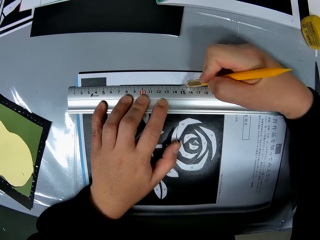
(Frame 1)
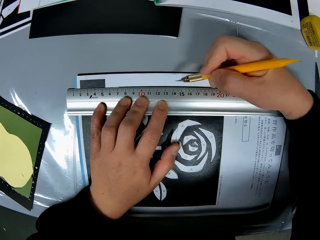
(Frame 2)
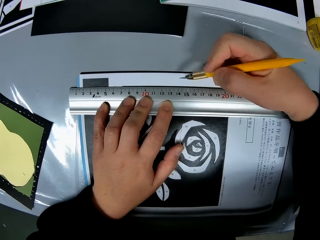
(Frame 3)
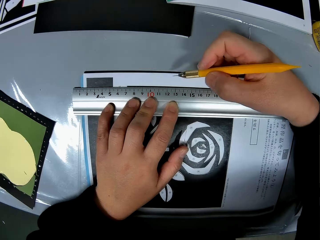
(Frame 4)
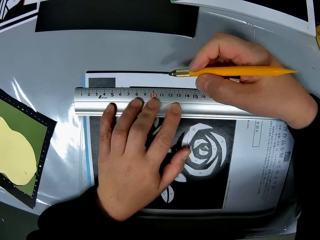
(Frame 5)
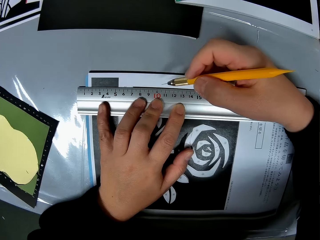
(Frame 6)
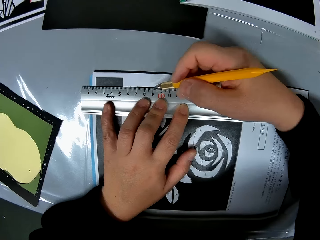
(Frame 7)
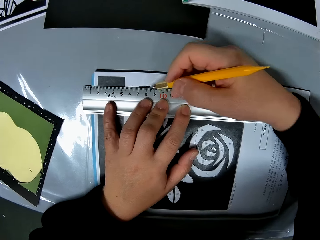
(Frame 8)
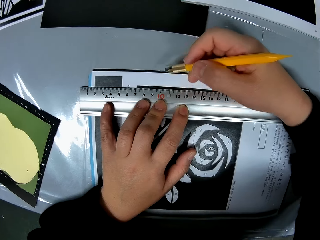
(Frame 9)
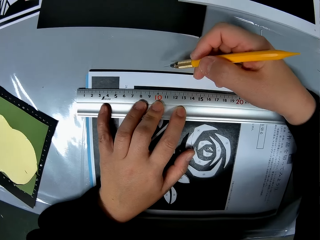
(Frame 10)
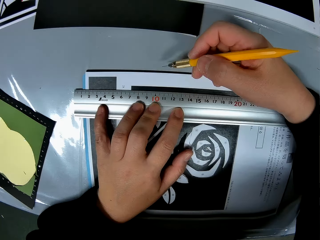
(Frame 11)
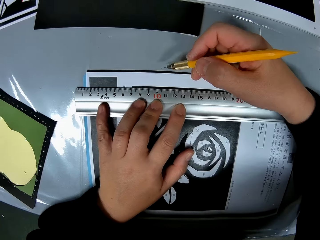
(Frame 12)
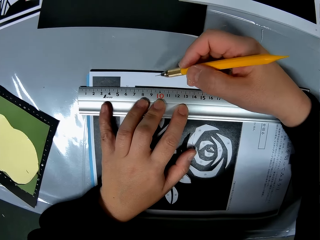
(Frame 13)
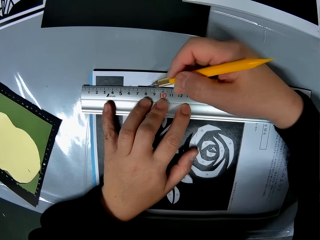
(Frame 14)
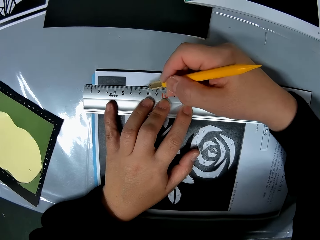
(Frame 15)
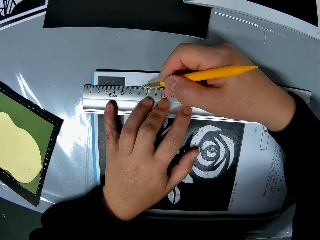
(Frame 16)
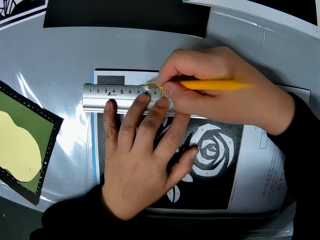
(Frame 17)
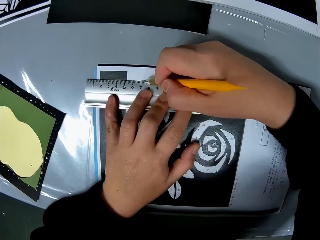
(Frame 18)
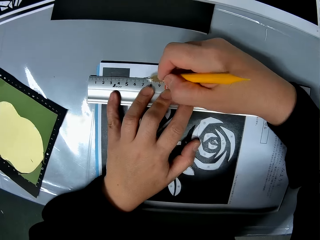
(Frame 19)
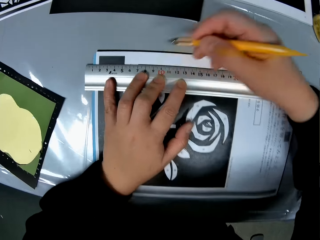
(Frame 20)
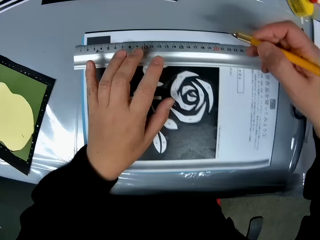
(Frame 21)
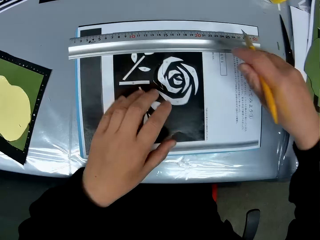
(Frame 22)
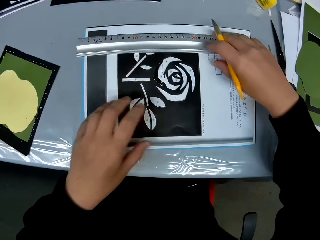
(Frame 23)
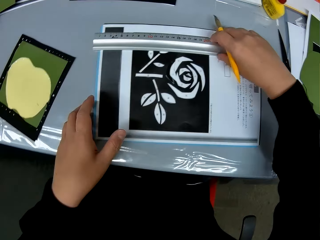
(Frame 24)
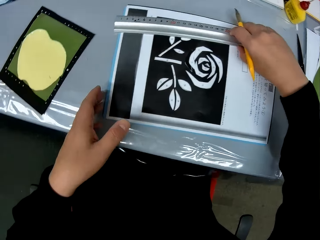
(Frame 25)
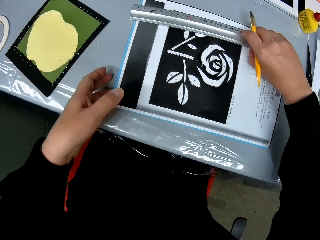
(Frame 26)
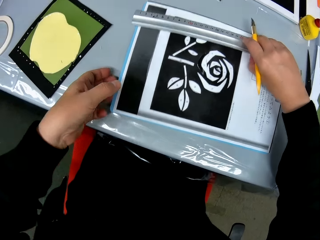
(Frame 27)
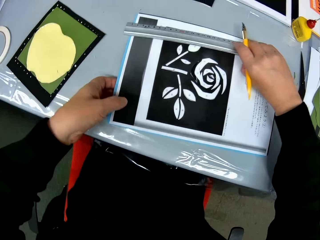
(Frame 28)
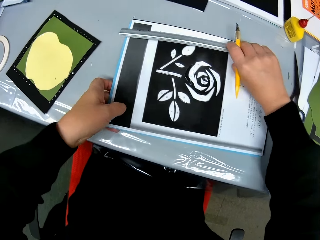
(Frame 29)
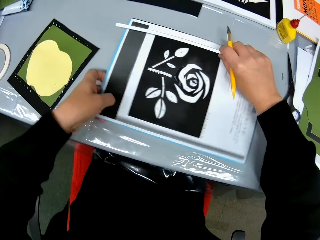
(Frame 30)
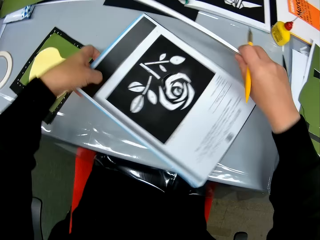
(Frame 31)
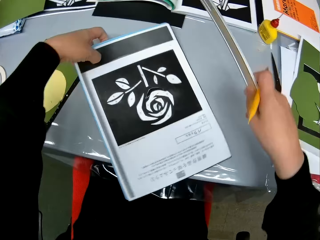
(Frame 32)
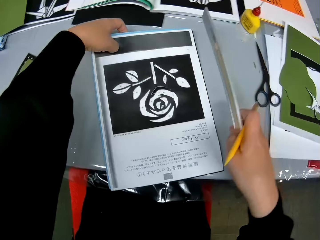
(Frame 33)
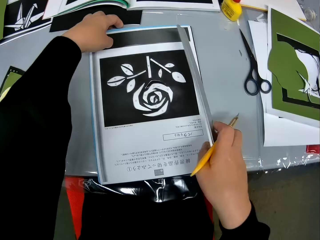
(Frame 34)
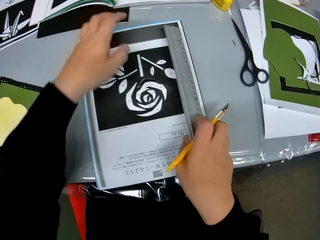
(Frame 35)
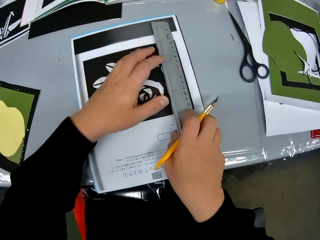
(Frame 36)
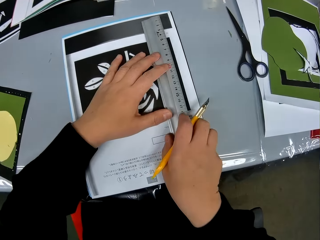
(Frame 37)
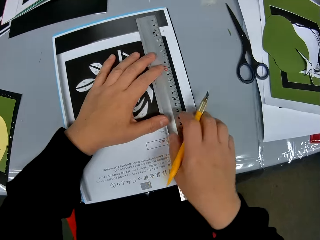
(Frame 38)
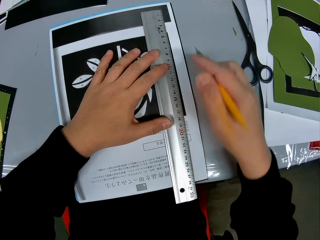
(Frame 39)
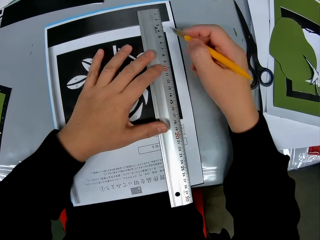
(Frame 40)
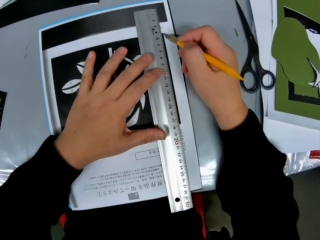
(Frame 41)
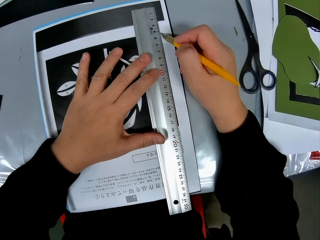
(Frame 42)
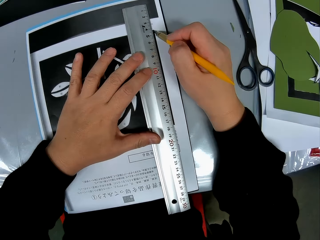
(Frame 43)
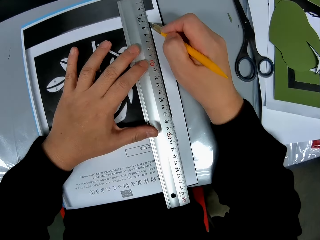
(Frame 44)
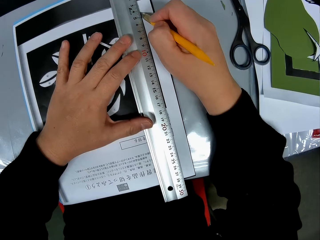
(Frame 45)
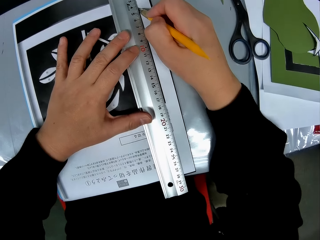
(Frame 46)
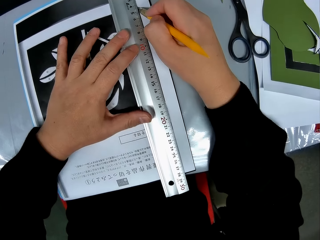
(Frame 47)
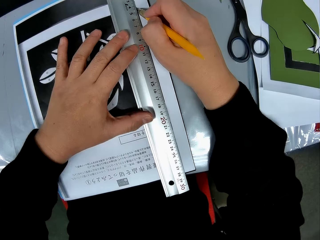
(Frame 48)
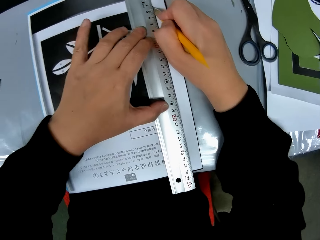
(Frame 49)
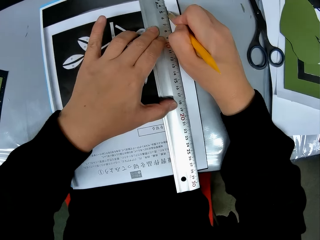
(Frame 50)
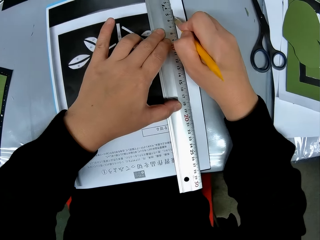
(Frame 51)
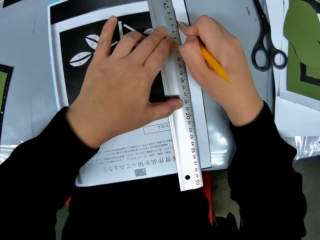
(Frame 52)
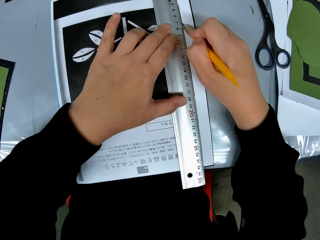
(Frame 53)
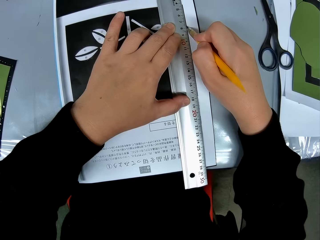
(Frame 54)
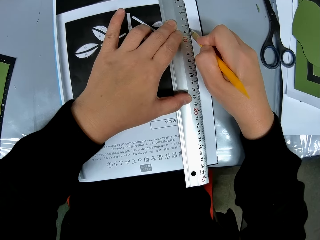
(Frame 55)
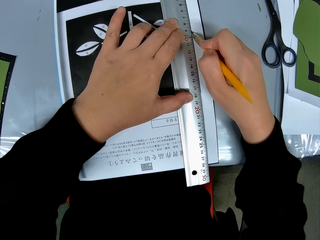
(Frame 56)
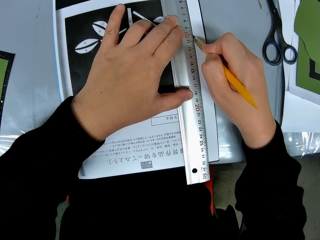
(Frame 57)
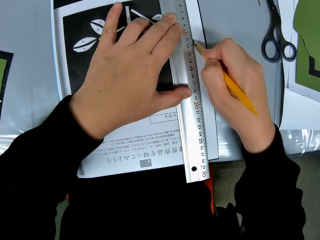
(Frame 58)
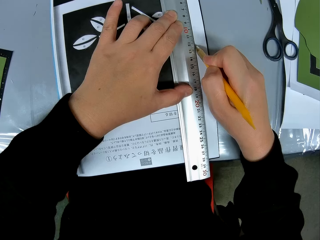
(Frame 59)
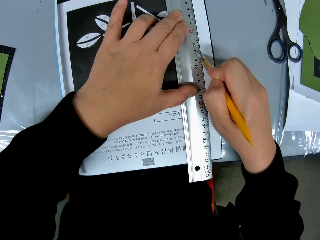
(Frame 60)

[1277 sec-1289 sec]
The camera wearer sets the ruler on the drawing again. They adjust the position of the paper on the table again. They turn the drawing book round. They set the ruler on the drawing again. They cut the drawing with the cut pen. They draw a line with the craft knife along the side of the ruler.

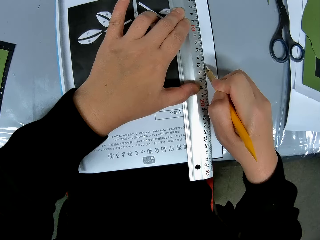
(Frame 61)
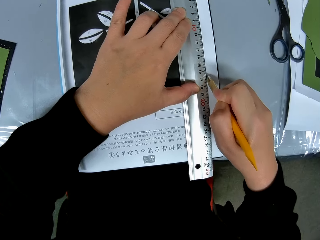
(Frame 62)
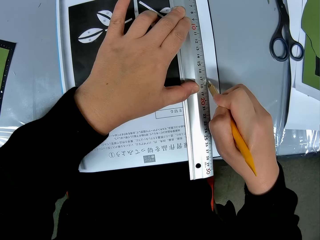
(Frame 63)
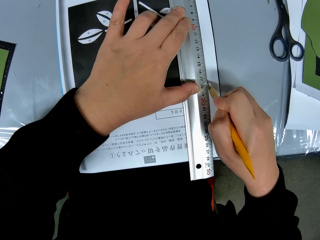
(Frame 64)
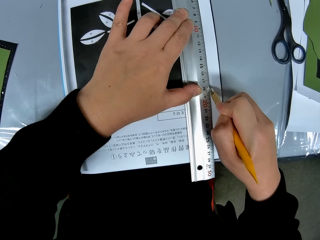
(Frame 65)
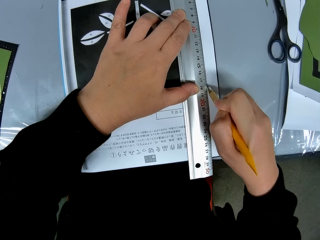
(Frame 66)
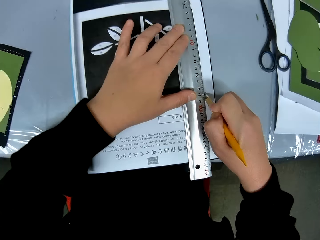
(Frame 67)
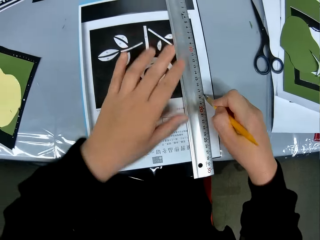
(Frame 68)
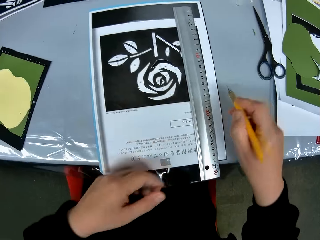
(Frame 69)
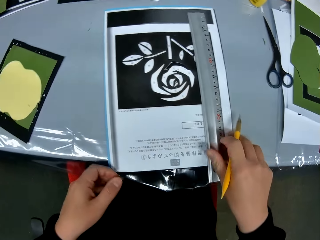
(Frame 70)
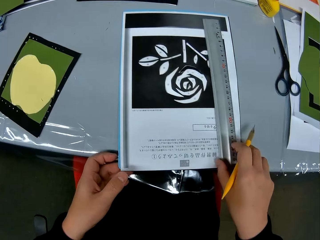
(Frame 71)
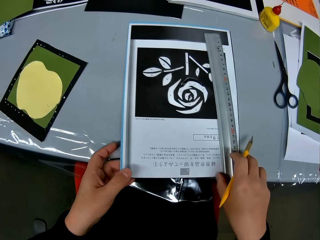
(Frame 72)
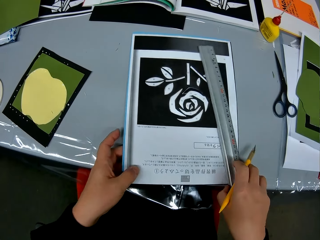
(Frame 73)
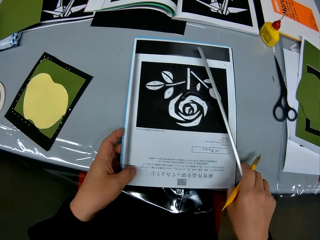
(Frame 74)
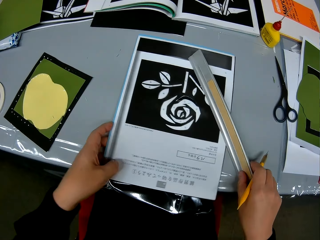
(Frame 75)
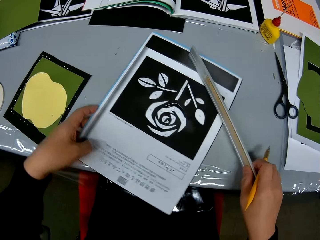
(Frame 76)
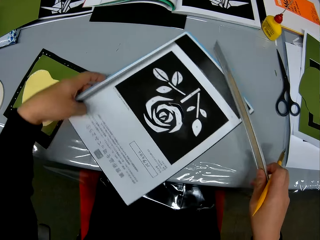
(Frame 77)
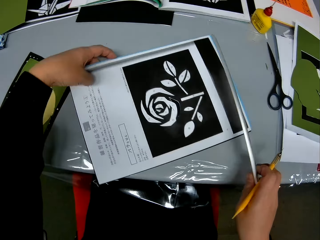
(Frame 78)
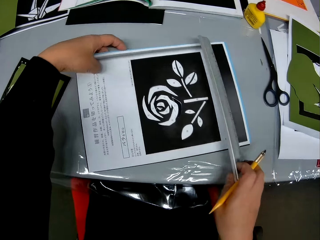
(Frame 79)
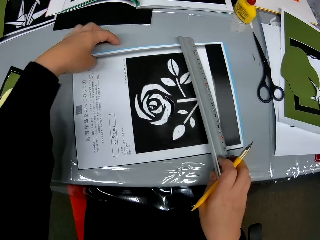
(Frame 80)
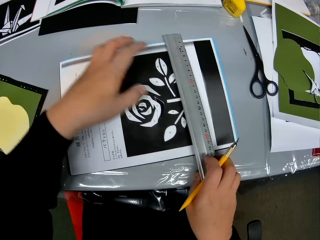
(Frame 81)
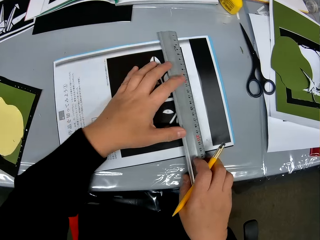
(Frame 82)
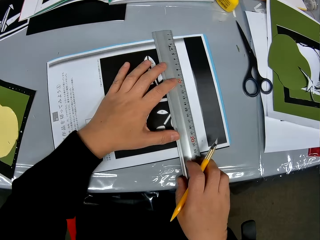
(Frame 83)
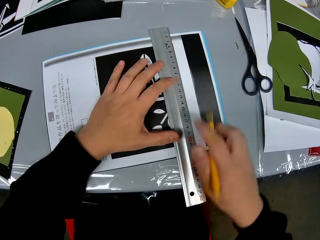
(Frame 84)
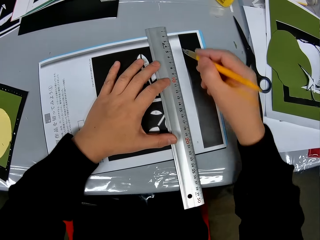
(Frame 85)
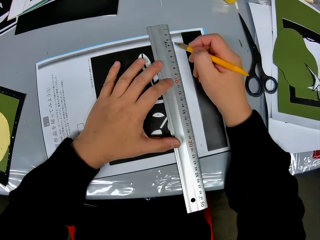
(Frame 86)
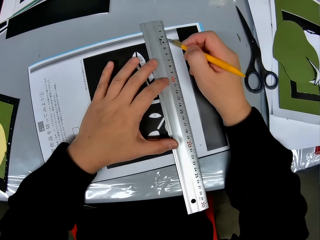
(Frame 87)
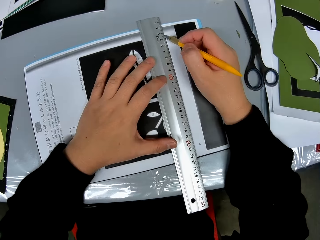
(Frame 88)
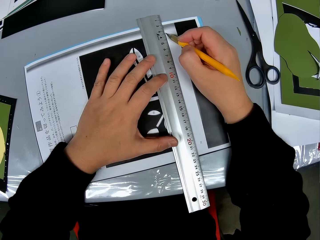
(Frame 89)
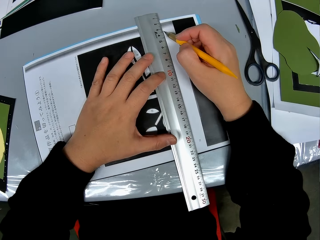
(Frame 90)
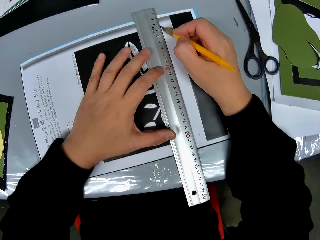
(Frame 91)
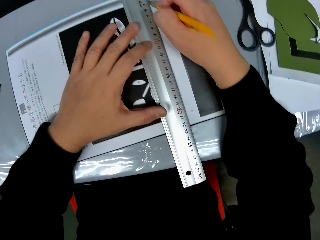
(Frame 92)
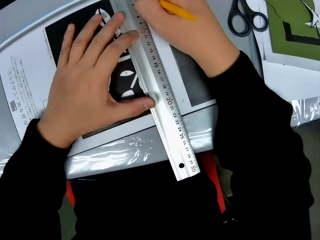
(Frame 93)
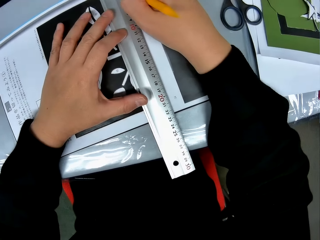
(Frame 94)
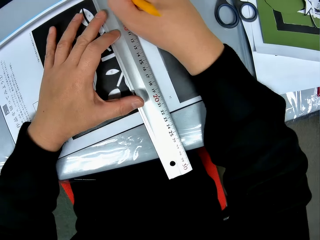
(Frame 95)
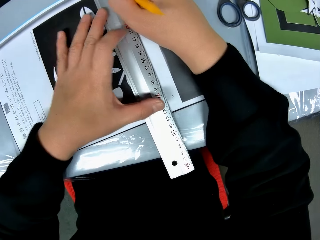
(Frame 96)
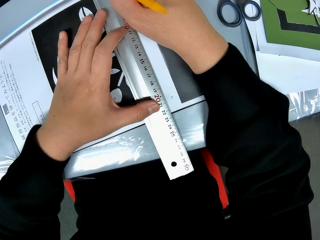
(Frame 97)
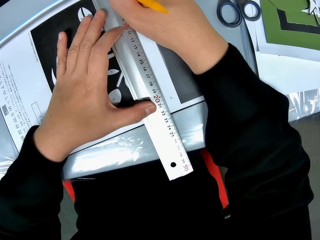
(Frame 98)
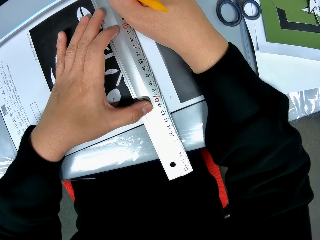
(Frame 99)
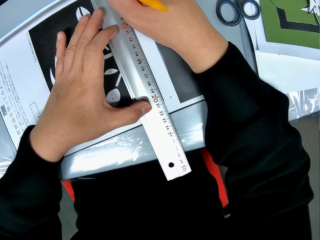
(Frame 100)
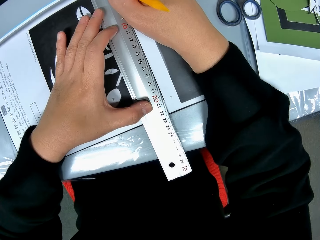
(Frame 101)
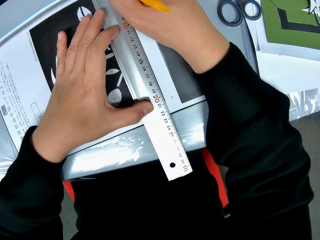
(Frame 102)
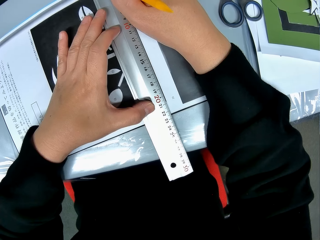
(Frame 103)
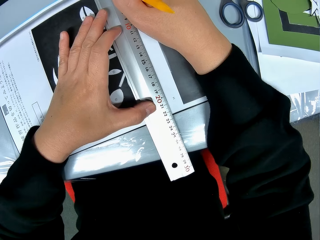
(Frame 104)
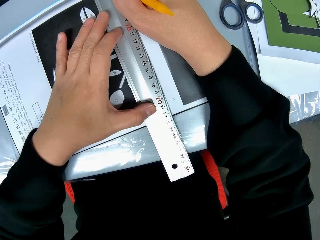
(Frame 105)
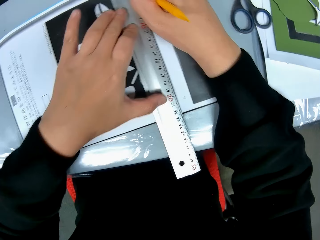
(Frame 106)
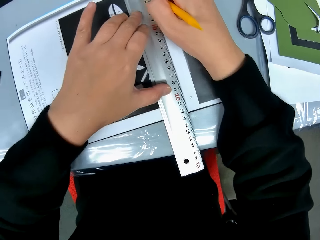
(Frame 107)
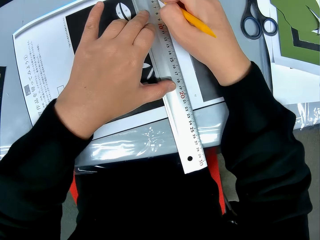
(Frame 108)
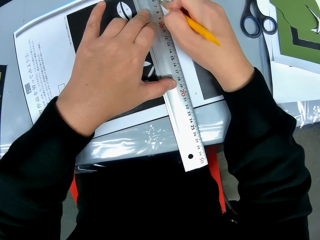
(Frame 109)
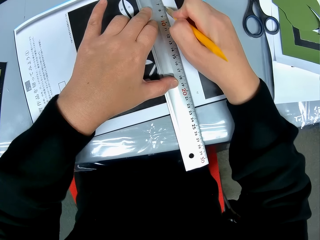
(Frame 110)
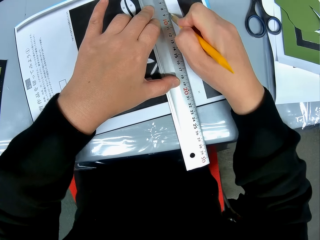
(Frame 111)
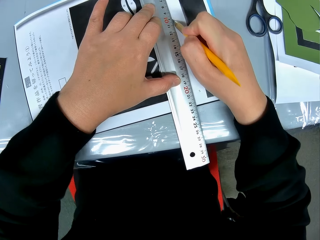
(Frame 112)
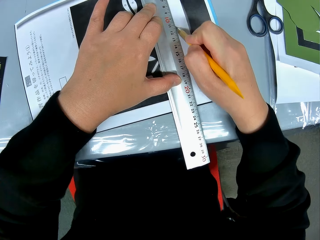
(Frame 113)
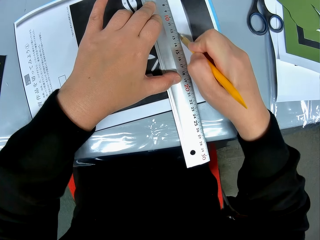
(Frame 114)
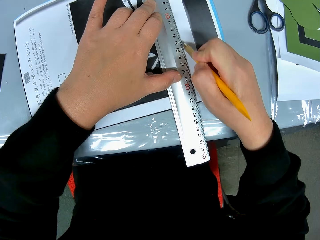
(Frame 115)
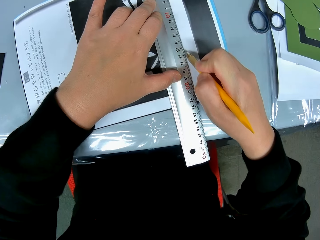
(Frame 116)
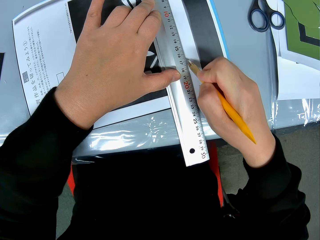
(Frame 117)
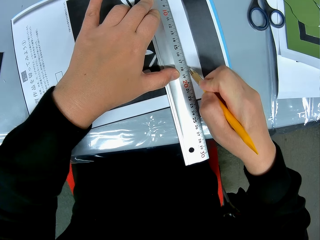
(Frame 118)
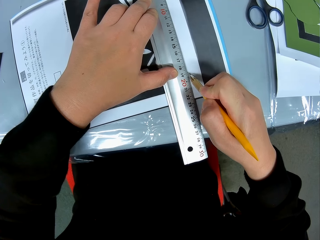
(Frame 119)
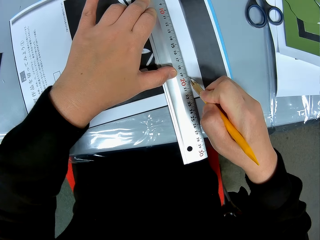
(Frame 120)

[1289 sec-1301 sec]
The camera wearer adjusts the position of the paper on the table again. They turn the drawing book round. They set the ruler on the paper with the drawing. They draw a line with the craft knife along the side of the ruler. They cut the drawing book with the cut pen.
